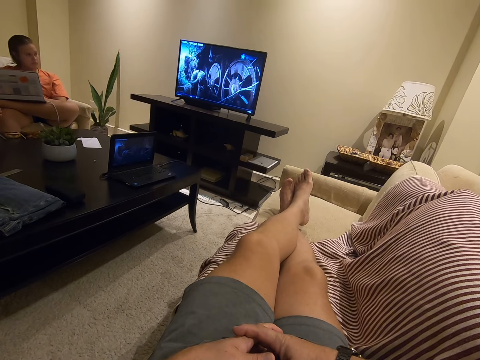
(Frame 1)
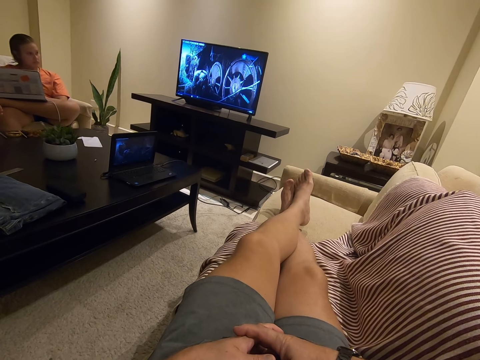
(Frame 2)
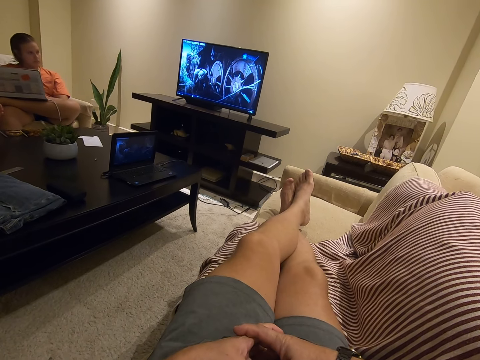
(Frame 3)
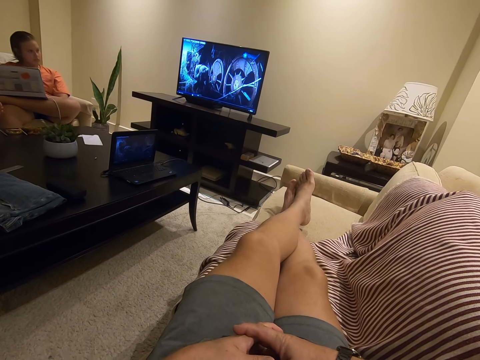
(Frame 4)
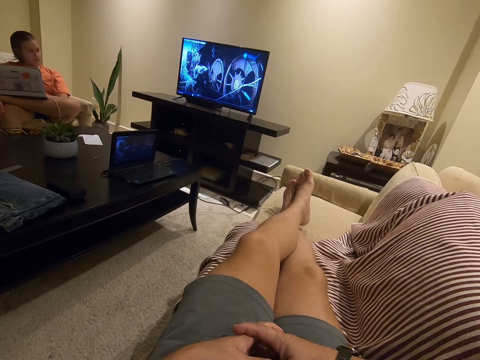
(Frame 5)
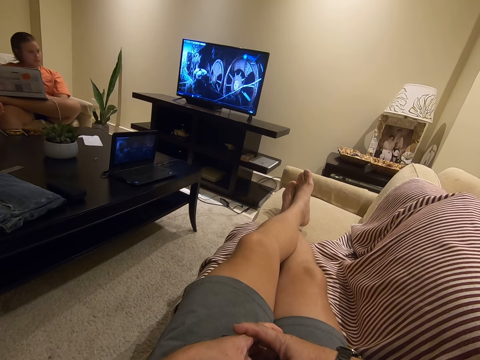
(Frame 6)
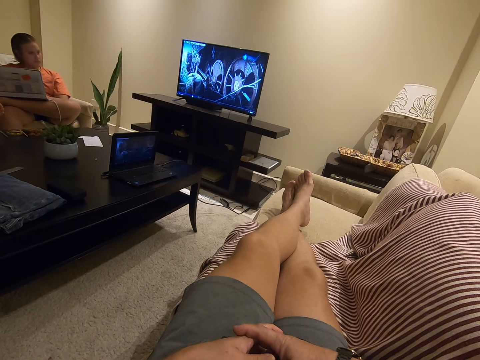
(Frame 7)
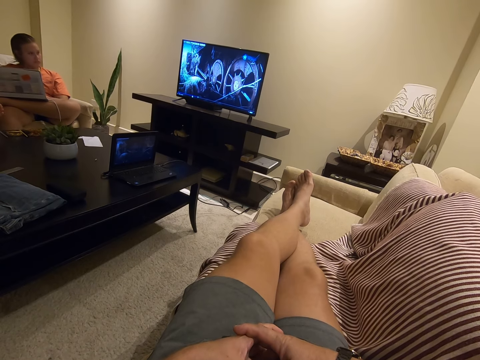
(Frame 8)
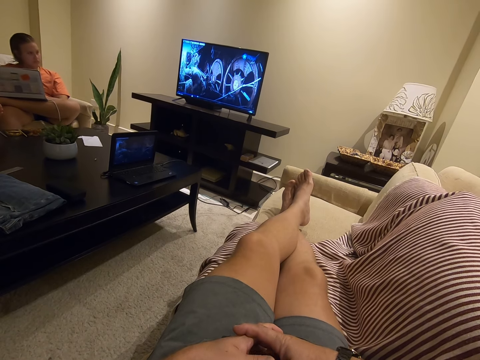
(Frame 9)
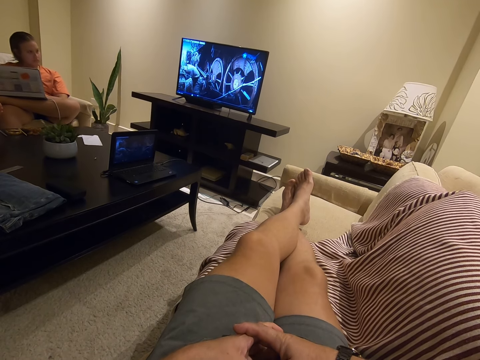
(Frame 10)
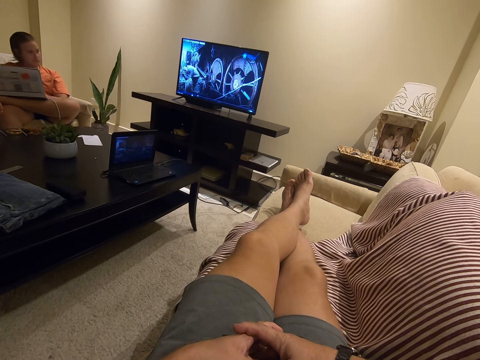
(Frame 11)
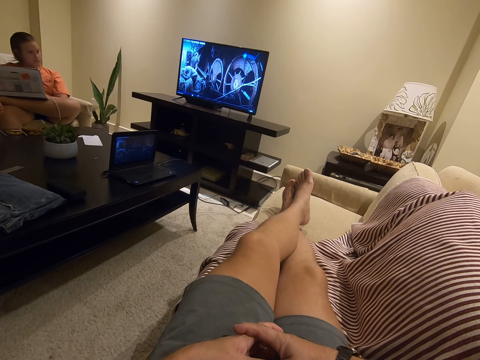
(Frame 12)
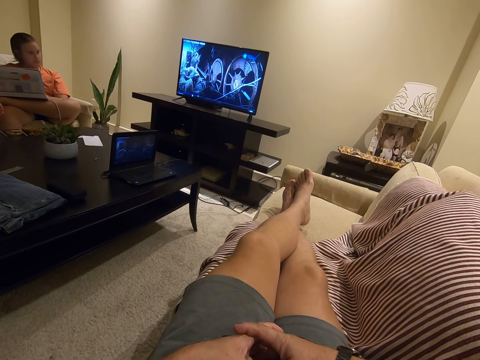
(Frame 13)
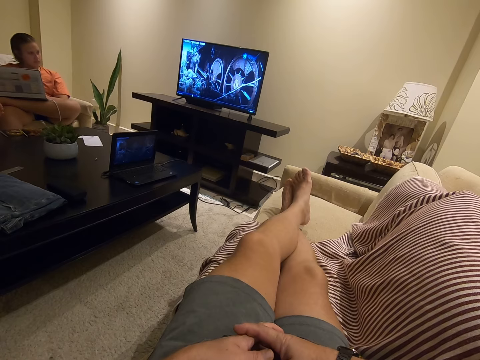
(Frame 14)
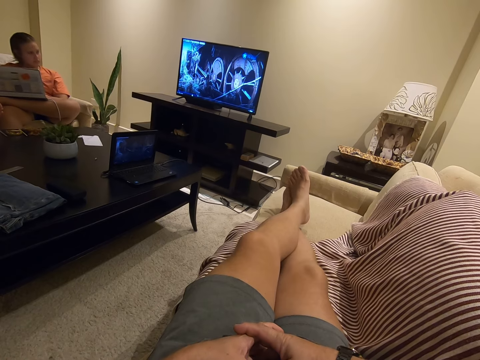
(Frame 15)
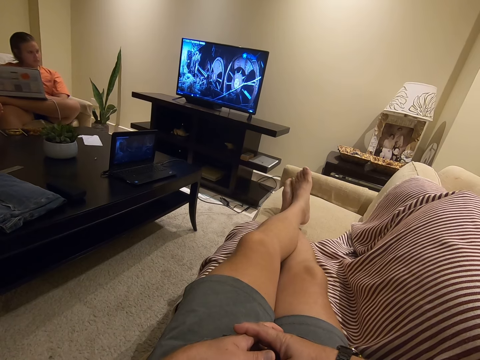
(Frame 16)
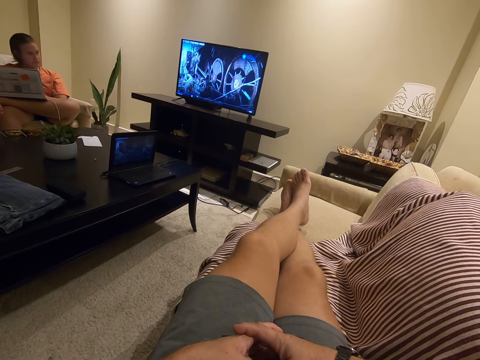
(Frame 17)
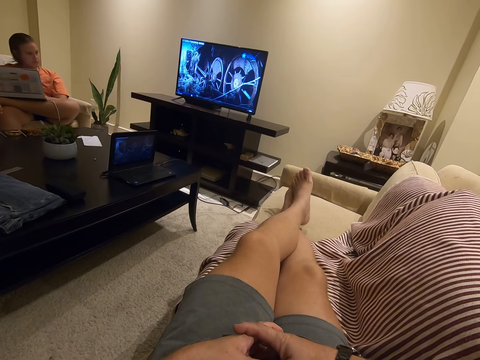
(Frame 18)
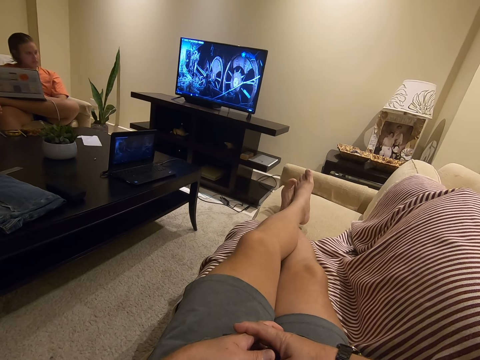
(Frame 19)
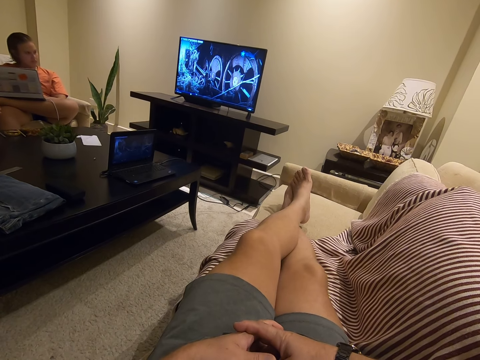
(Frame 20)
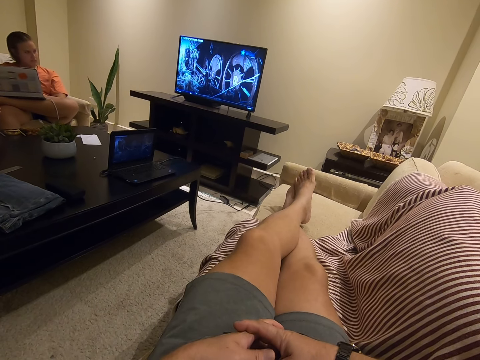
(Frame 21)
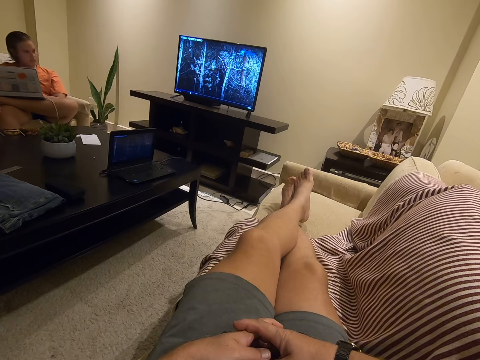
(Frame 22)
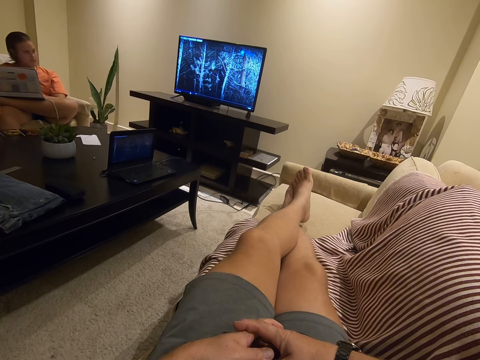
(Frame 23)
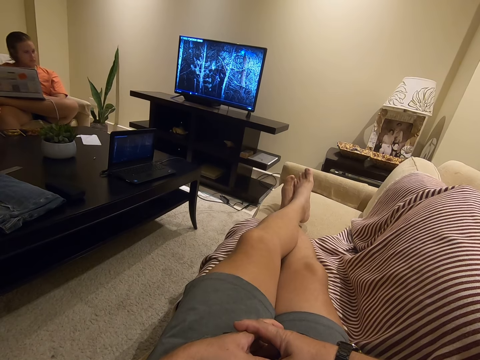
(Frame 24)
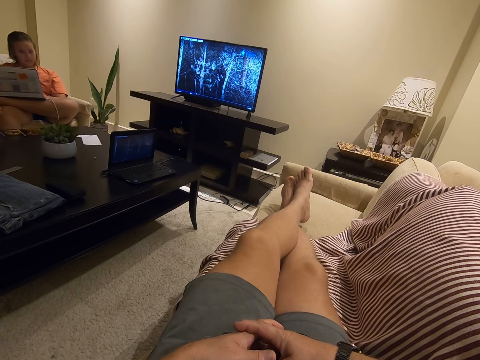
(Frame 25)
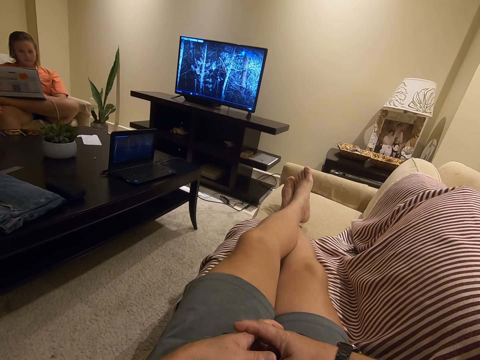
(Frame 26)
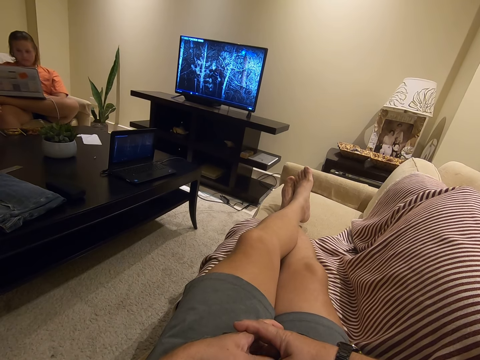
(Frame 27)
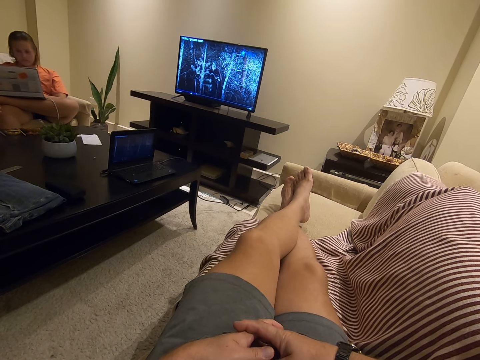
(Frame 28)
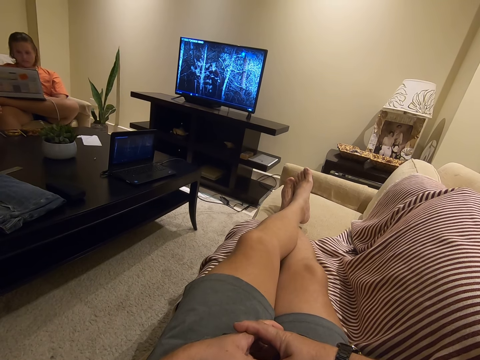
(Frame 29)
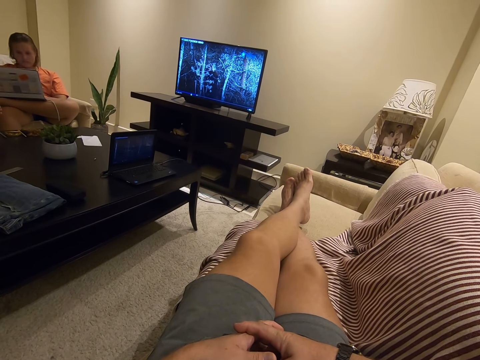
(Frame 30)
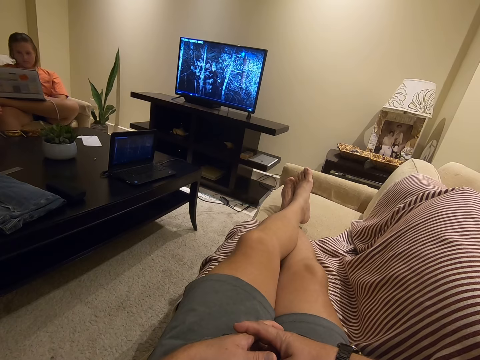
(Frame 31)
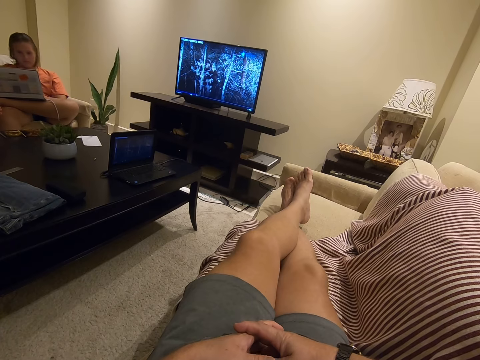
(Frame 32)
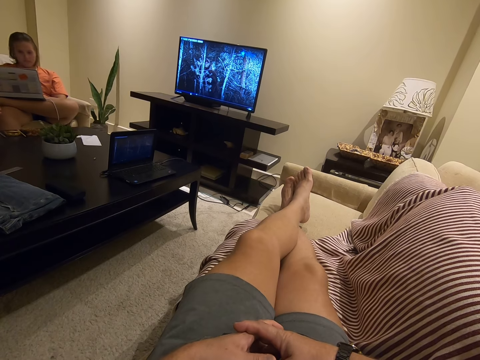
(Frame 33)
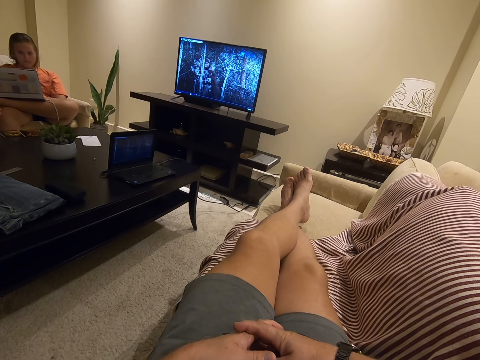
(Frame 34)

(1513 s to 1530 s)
A lady looks at her laptop.

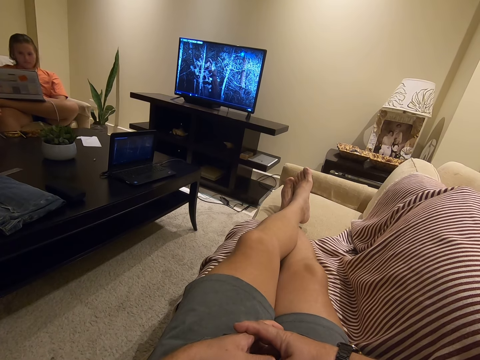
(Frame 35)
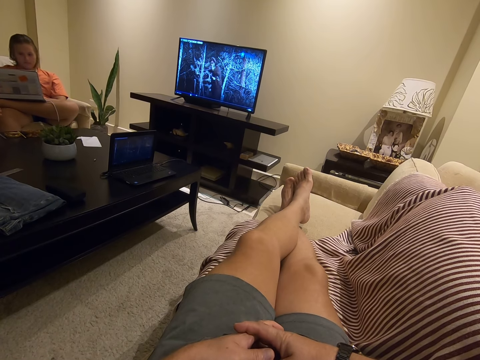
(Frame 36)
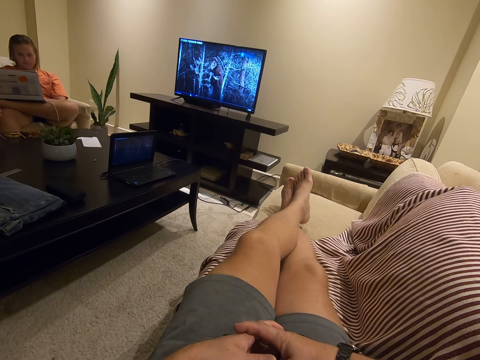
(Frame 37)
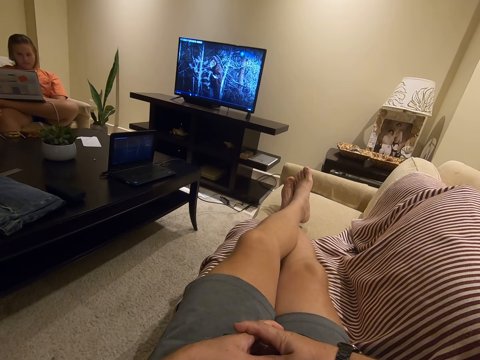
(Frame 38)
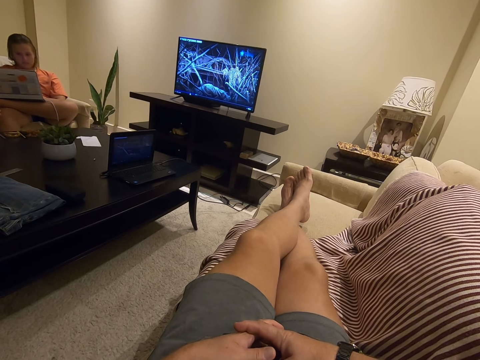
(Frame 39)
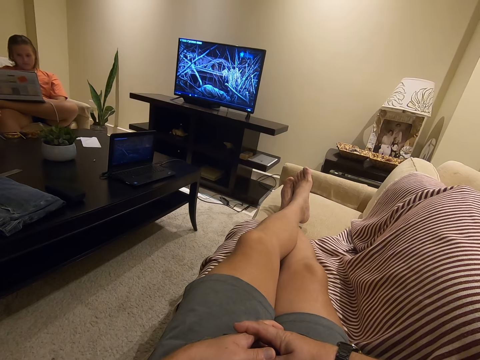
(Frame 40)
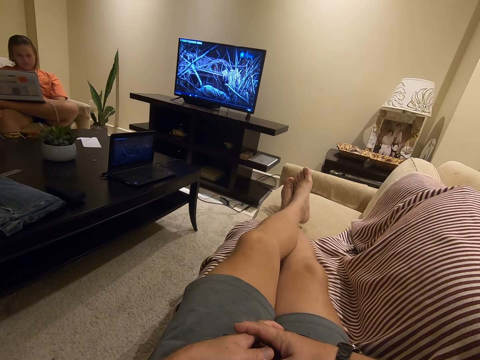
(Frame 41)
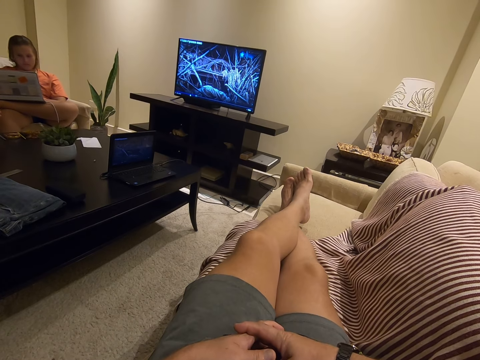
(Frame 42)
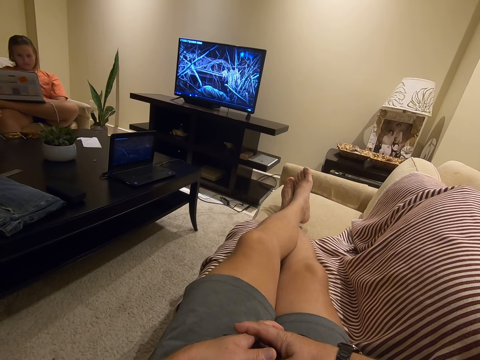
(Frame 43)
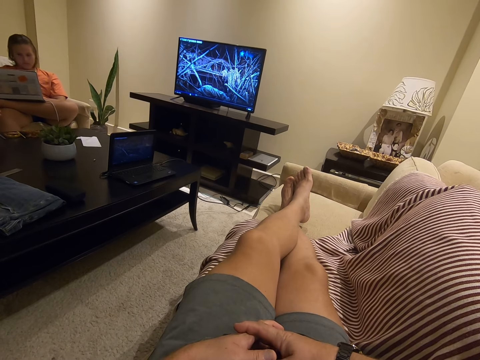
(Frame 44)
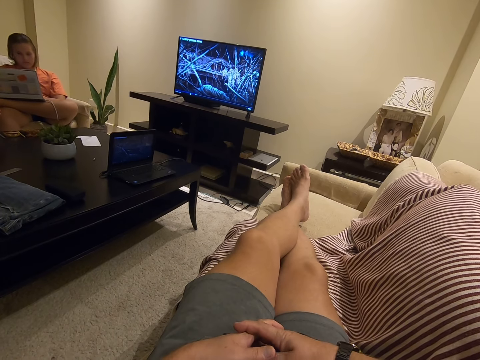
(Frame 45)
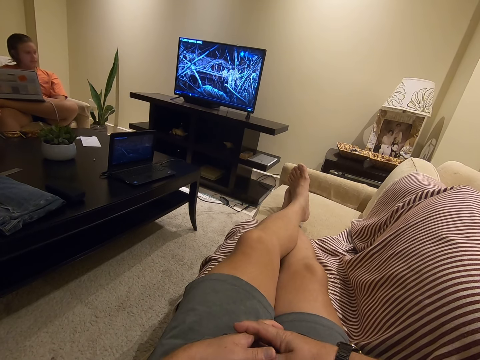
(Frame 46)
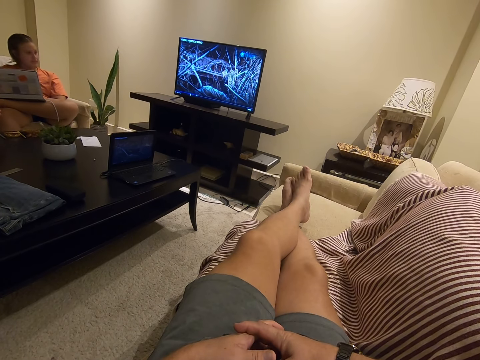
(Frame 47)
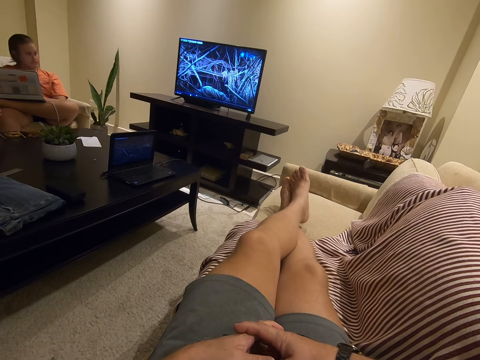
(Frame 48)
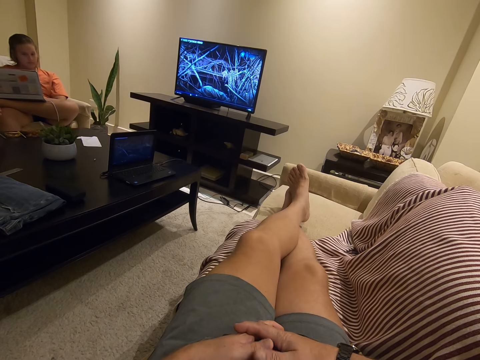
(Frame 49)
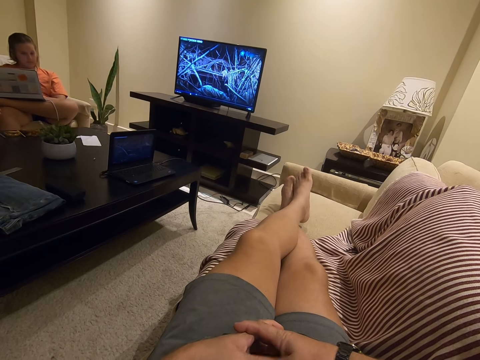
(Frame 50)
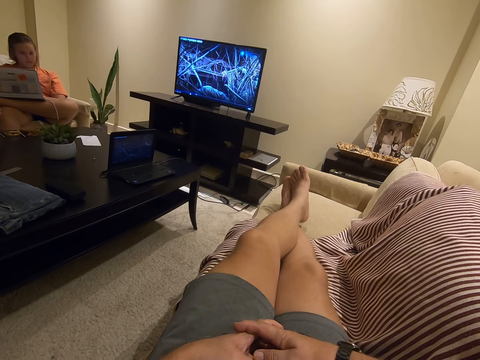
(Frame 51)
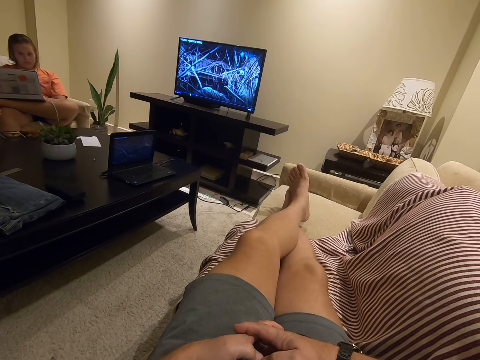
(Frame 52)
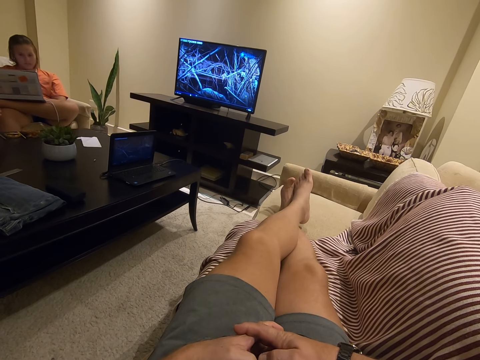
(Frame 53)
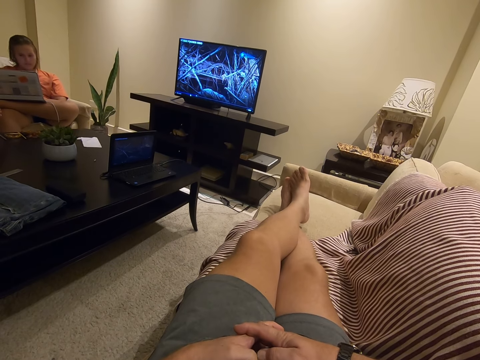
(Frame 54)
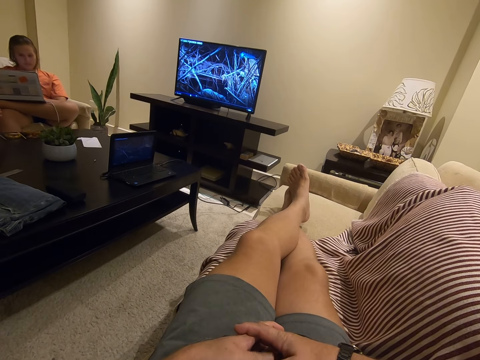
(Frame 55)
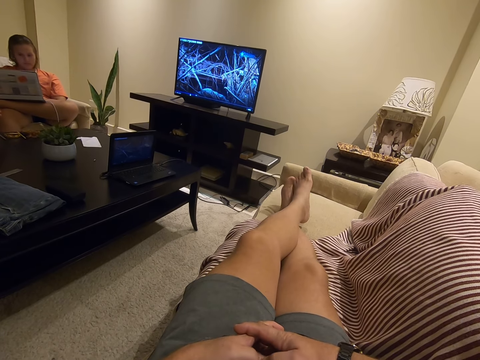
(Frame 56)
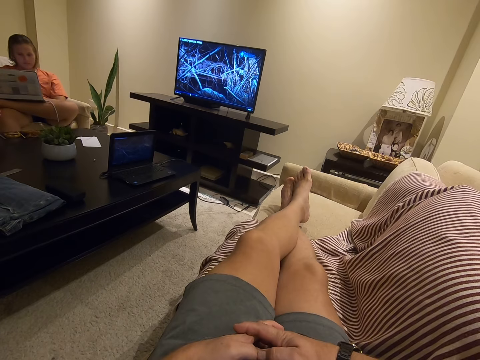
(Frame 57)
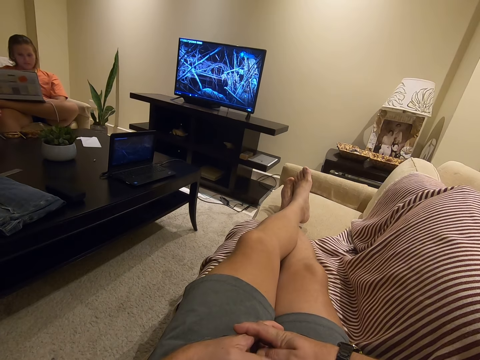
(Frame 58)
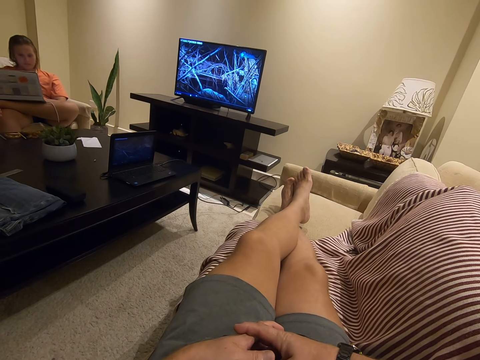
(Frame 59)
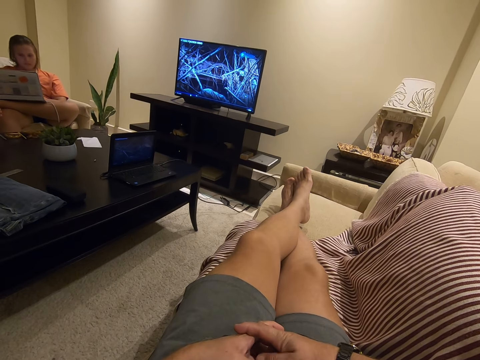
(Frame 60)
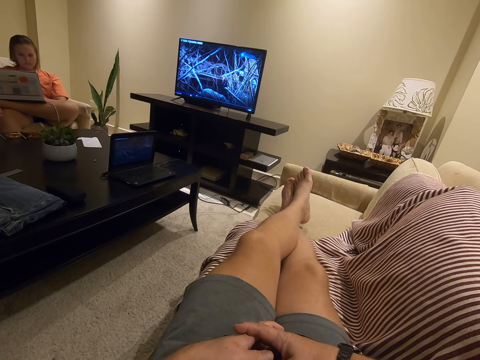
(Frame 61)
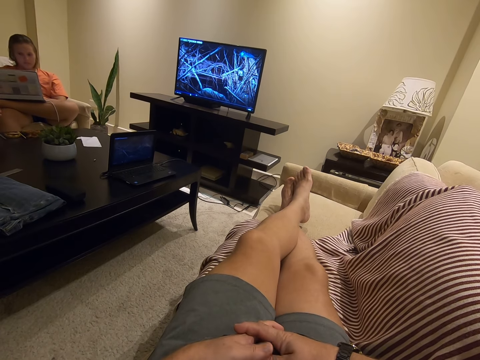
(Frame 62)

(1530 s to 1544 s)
The camera wearer rubs the legs. A lady looks around. The lady looks at the television. The lady looks at her laptop. The camera wearer moves the thumb.
